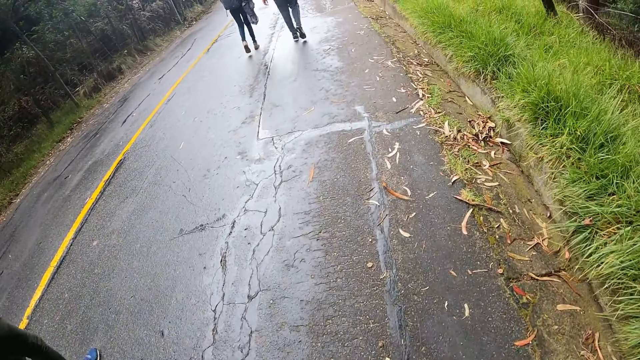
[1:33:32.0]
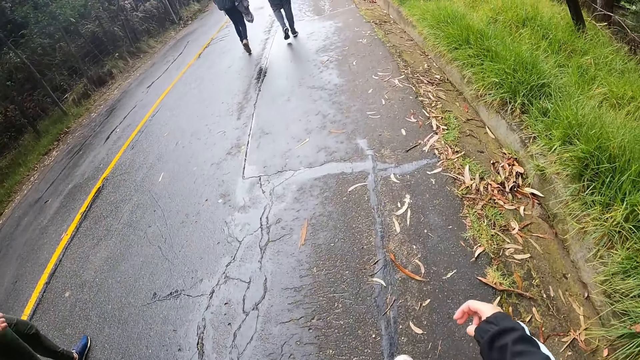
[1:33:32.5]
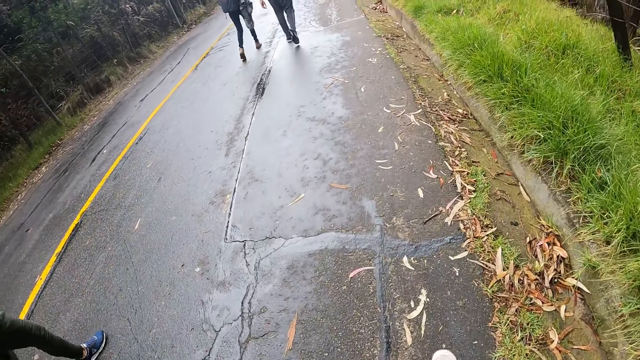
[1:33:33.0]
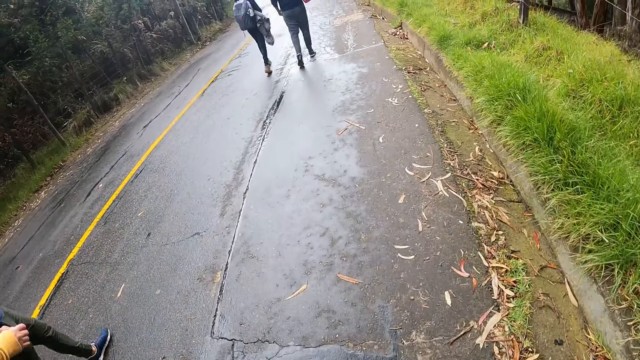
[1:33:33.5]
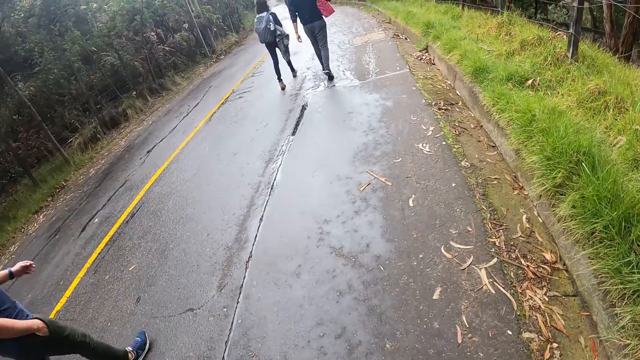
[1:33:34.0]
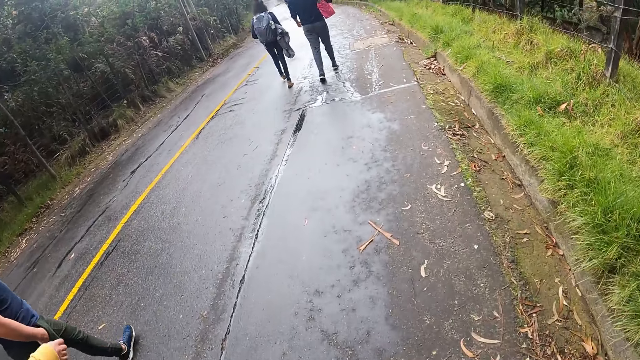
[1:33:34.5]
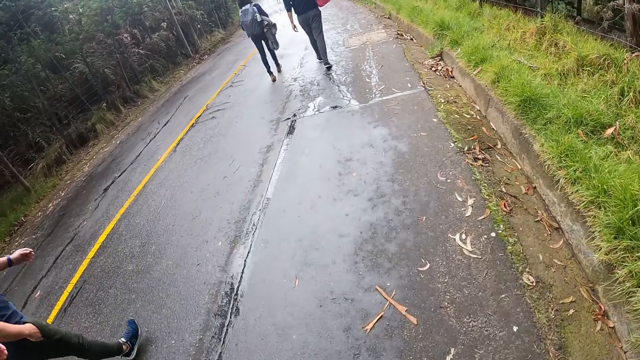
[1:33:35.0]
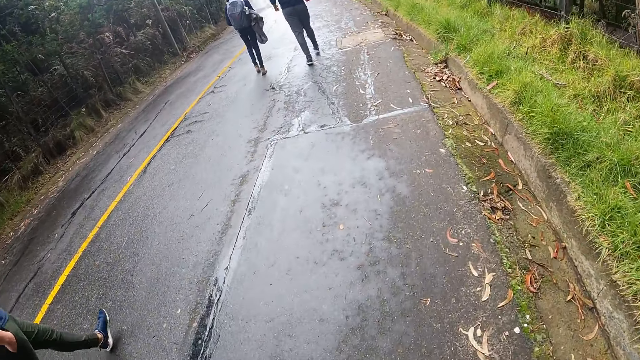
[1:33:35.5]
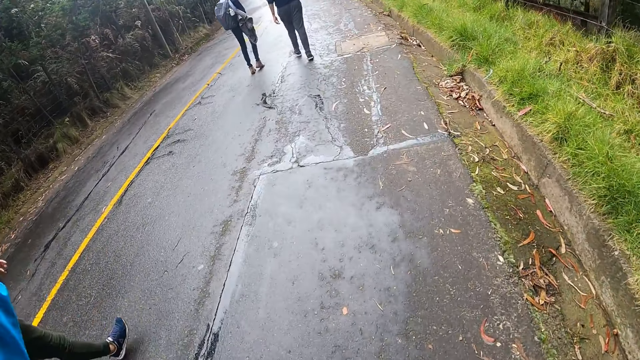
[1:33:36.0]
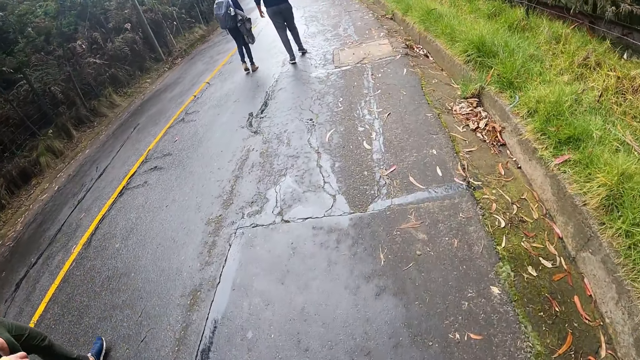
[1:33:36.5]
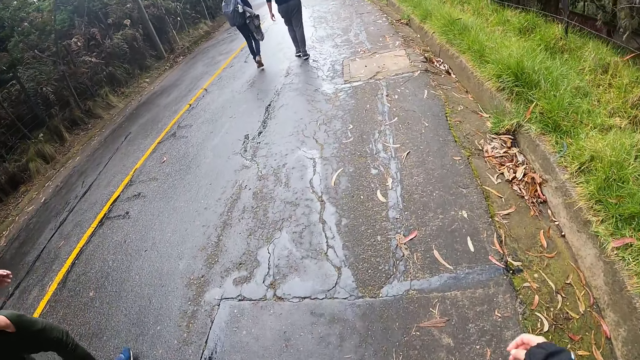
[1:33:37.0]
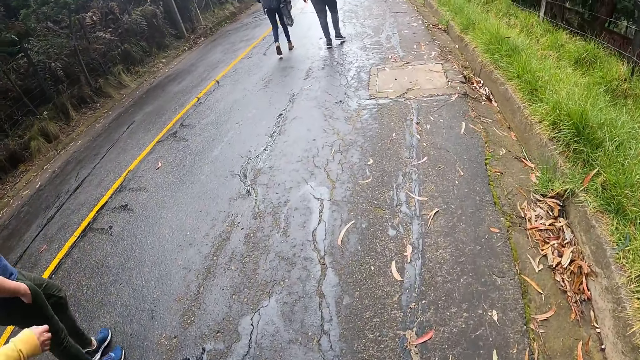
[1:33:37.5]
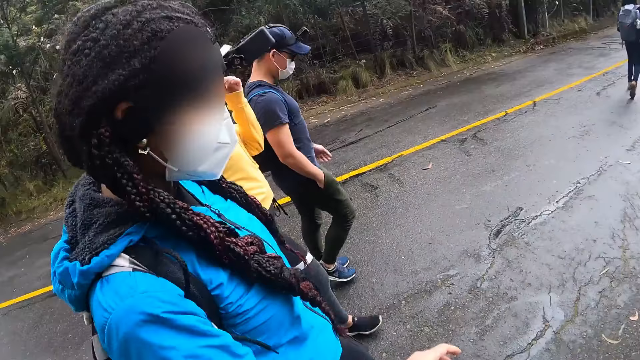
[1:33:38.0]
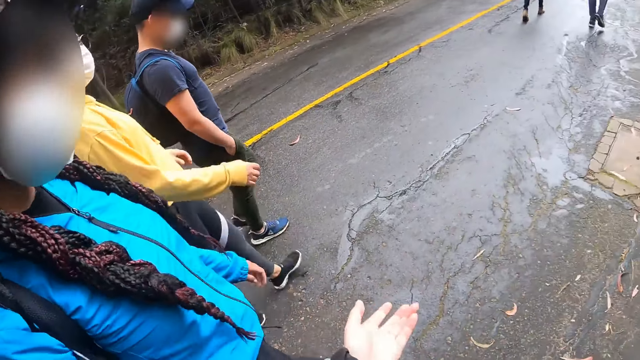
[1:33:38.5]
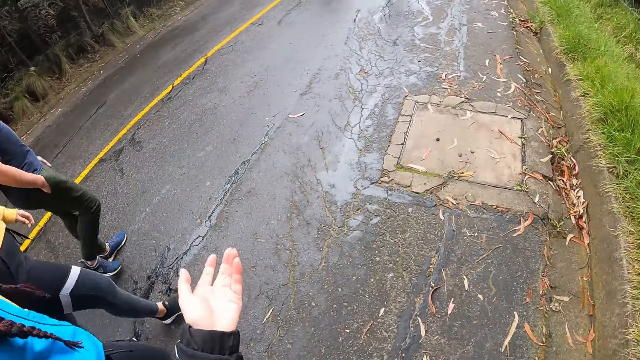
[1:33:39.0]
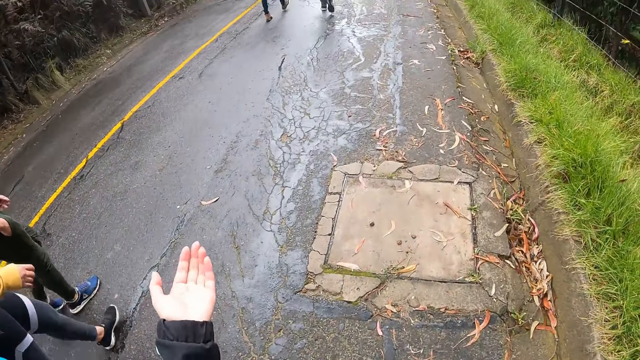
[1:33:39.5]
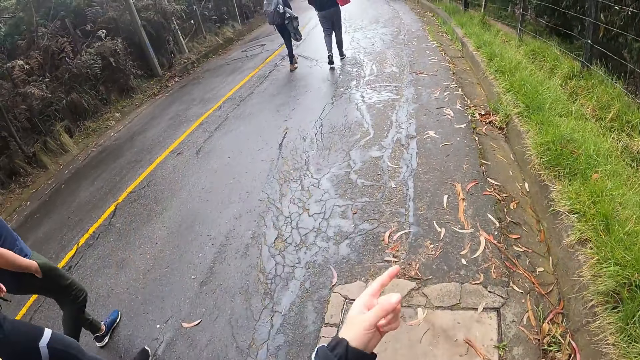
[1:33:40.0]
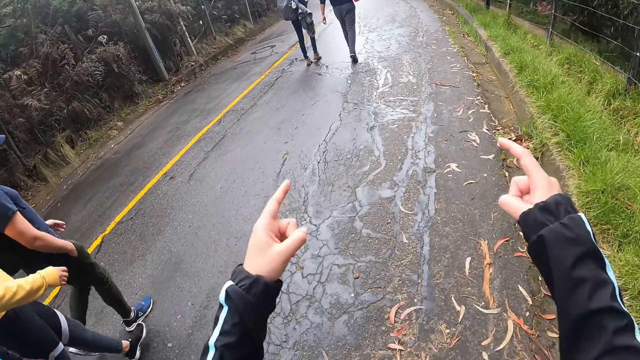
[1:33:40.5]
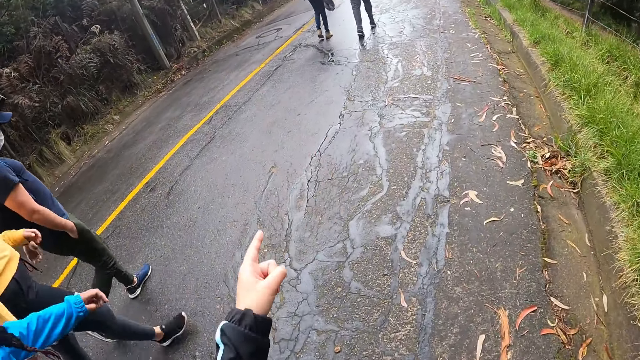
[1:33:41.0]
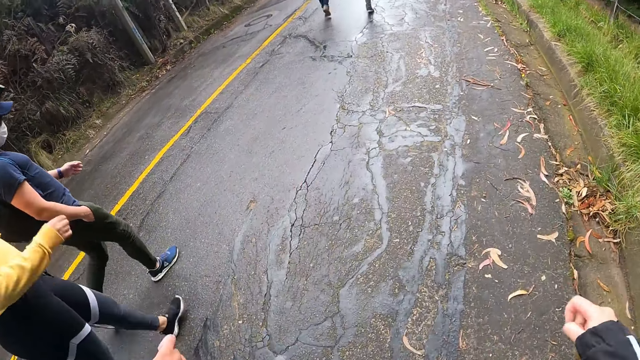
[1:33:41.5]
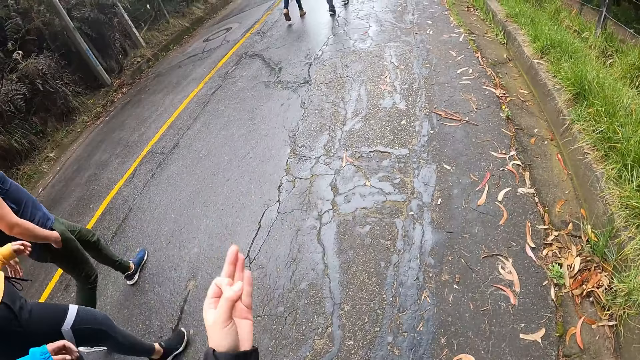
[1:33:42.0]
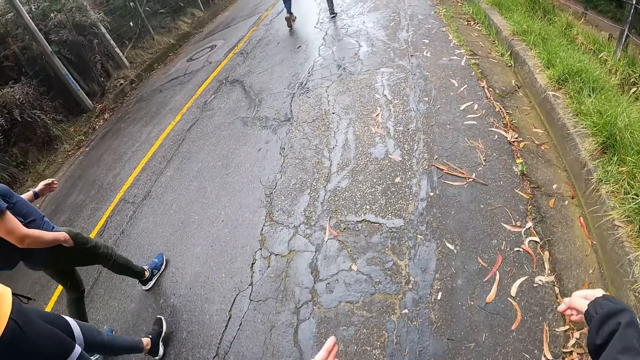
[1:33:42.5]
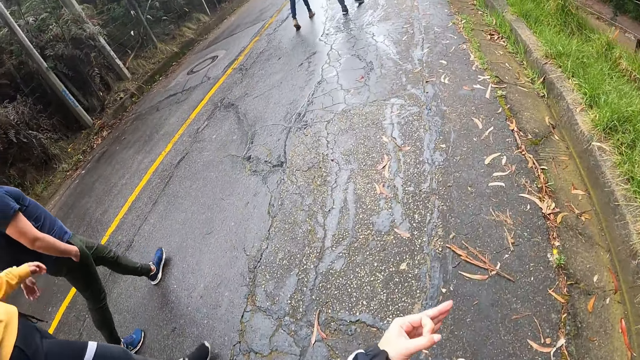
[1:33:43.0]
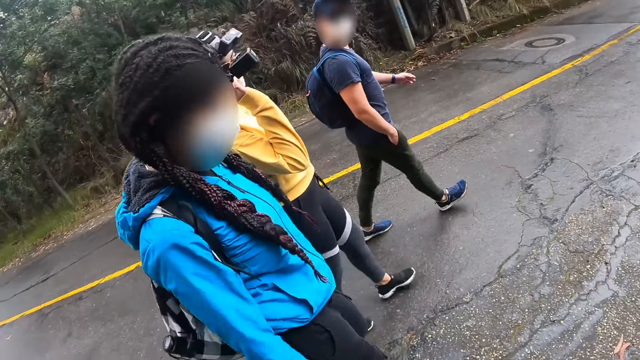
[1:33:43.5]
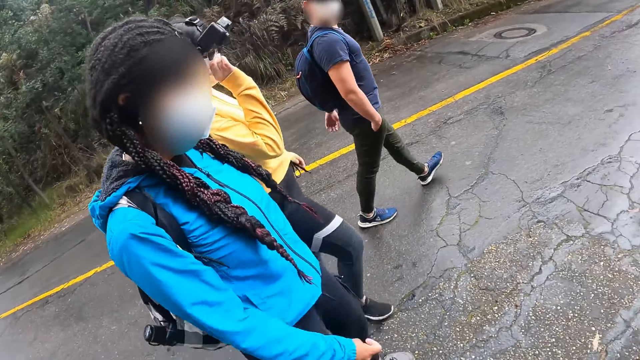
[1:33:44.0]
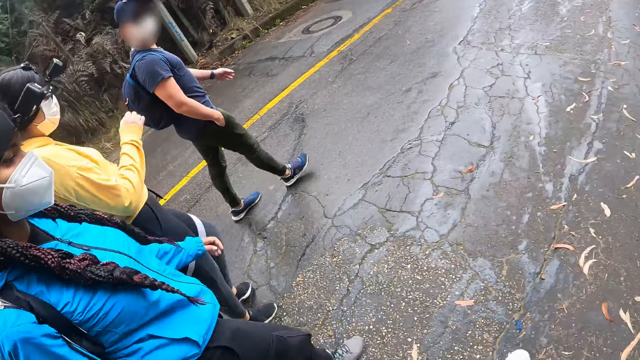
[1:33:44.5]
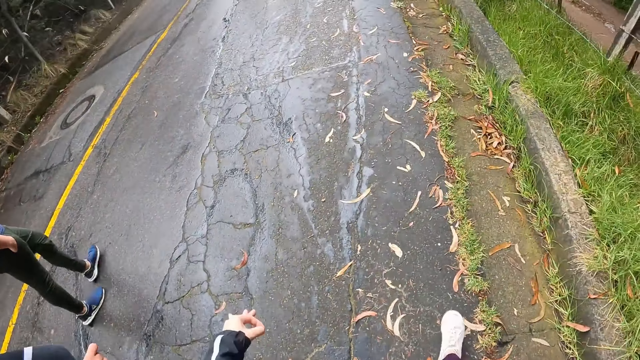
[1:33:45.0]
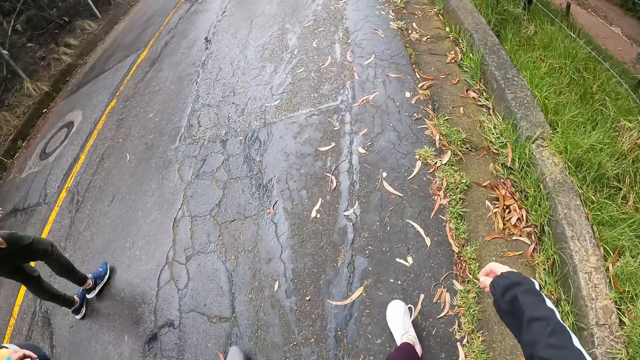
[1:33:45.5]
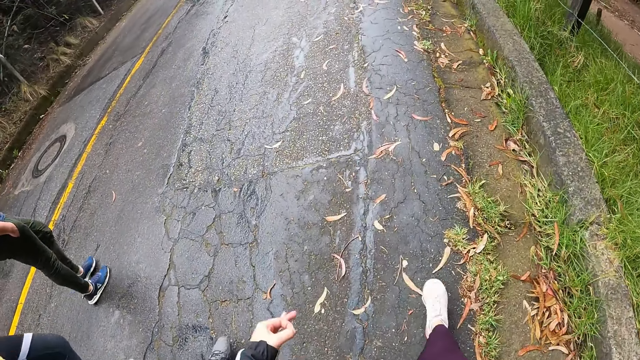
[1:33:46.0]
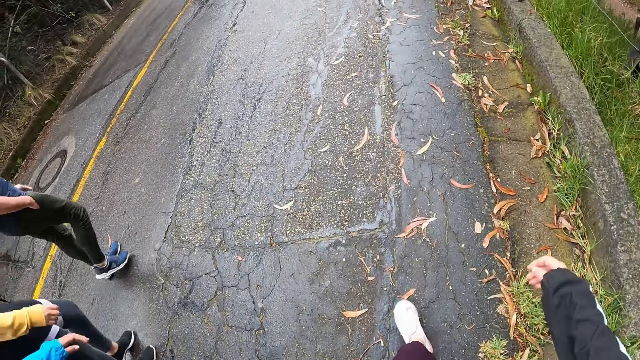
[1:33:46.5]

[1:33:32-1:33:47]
A woman lifts her hand. The camera wearer gestures with both hands. The woman adjusts her glasses with her right hand.

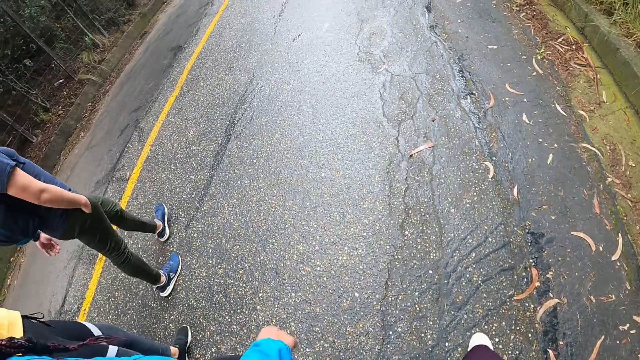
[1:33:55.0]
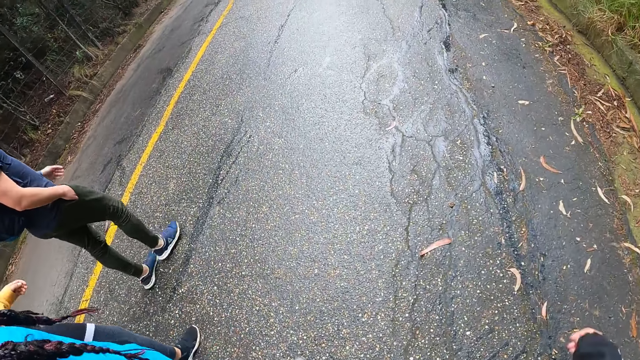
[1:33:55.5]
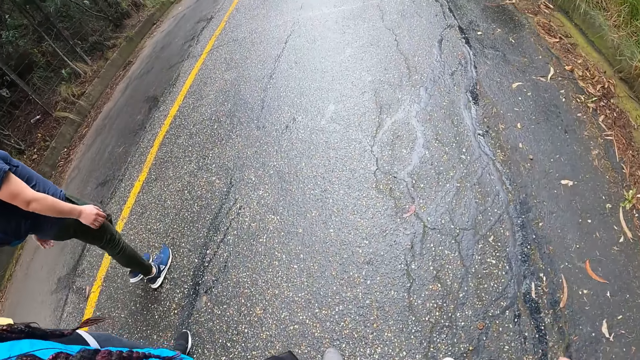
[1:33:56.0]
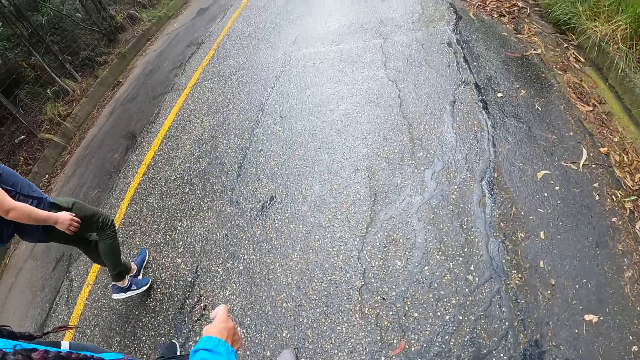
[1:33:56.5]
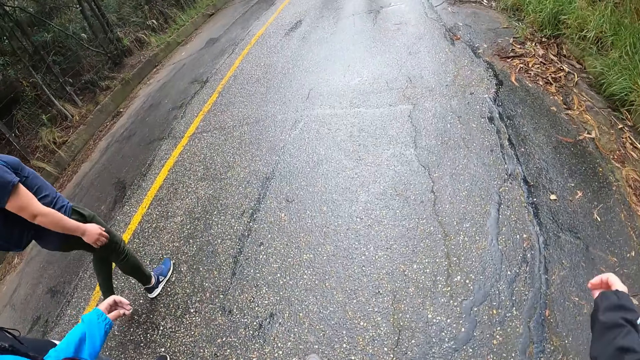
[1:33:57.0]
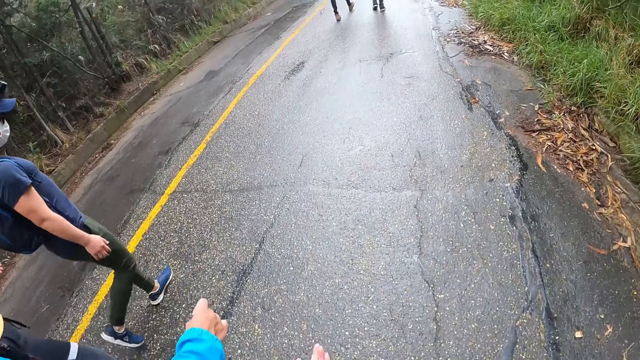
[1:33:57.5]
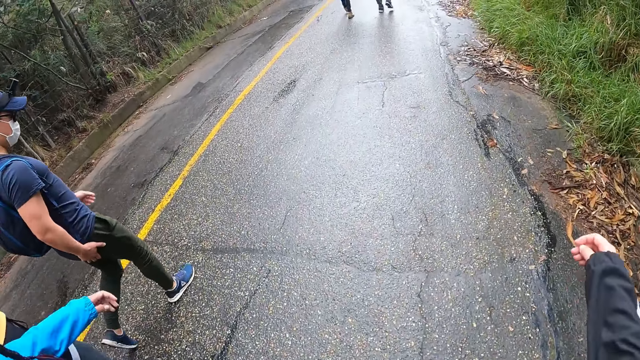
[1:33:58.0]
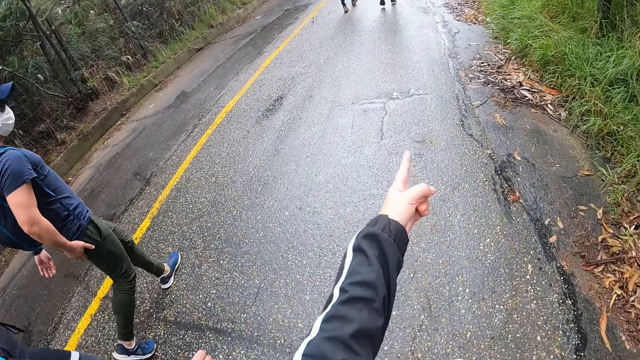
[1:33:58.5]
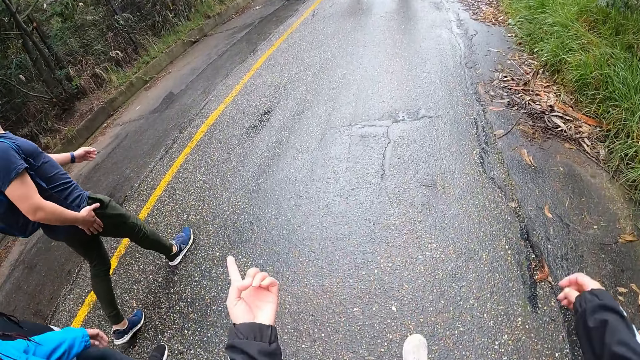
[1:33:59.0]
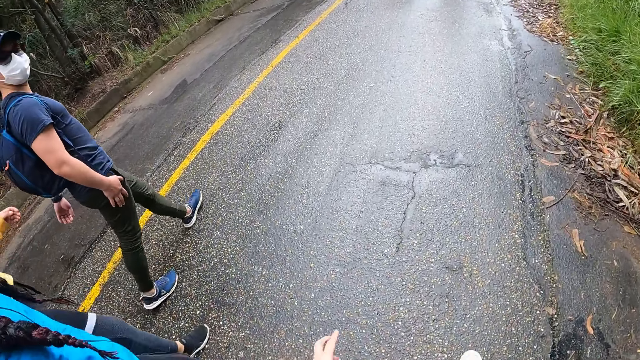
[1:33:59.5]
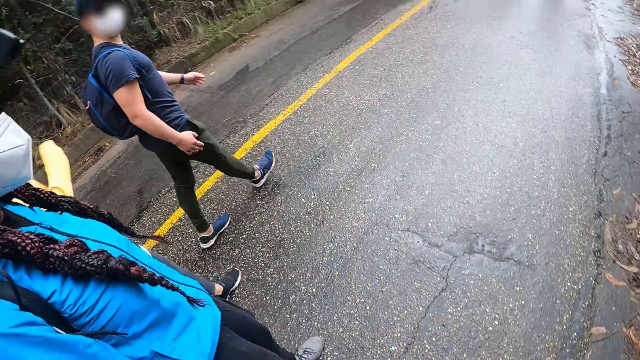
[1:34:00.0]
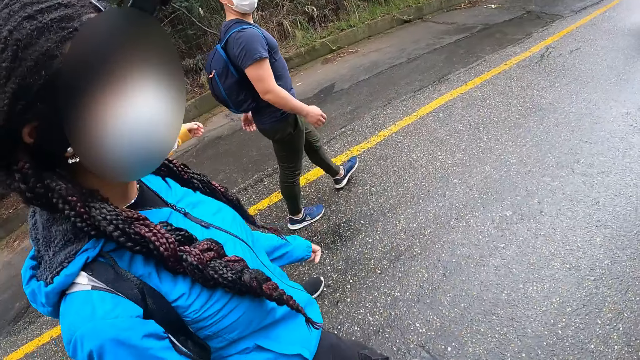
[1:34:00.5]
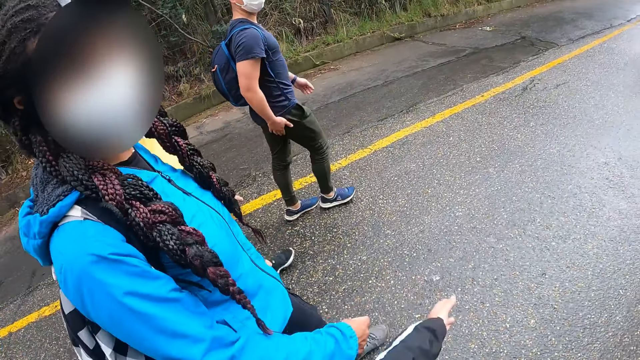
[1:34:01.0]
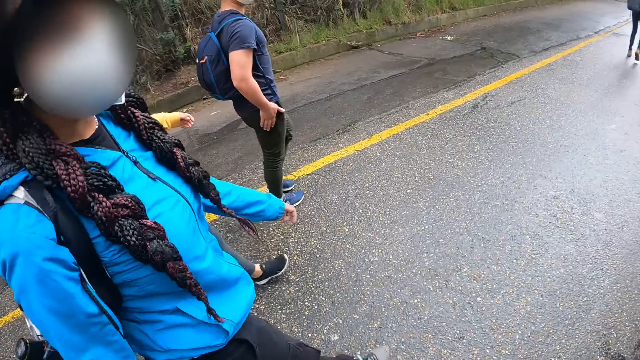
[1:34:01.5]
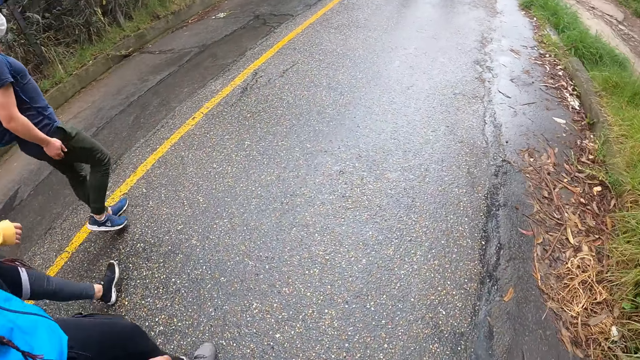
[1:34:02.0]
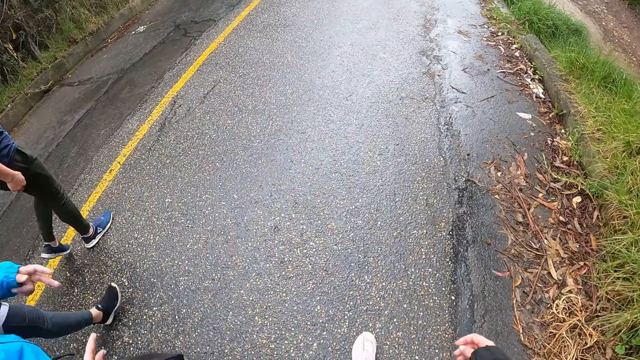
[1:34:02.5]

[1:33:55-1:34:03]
The man removes his right hand from his pocket. The camera wearer points at the road with her left hand, to the other side.
